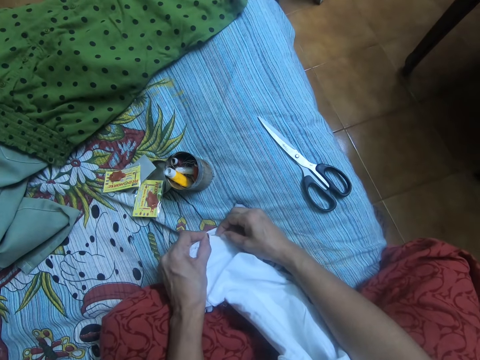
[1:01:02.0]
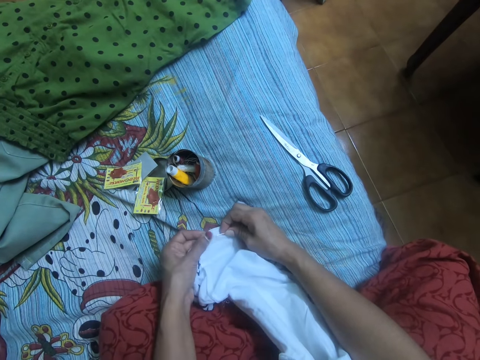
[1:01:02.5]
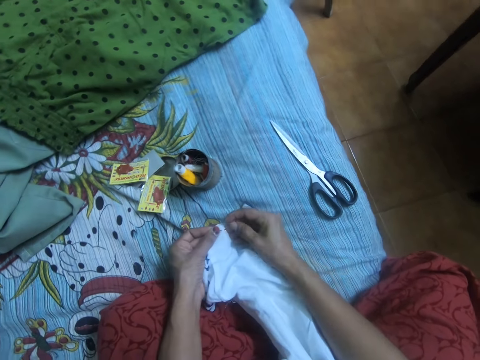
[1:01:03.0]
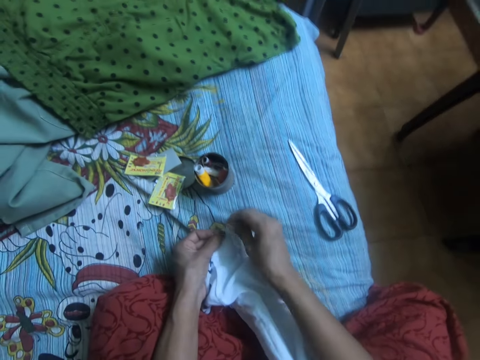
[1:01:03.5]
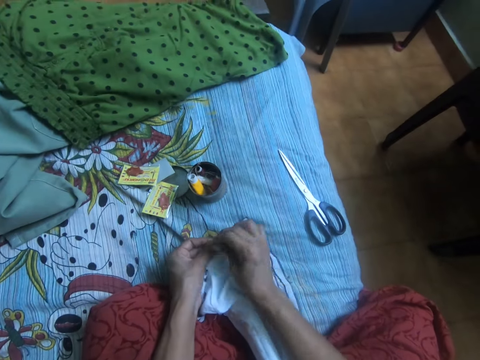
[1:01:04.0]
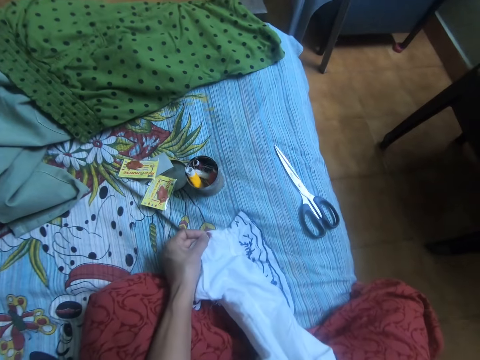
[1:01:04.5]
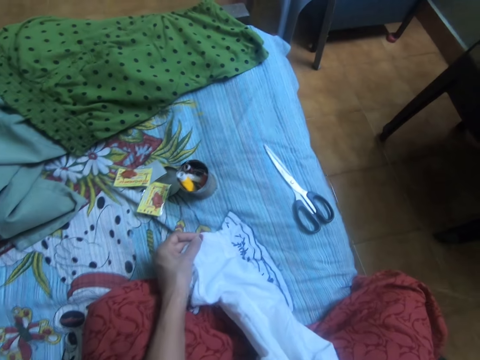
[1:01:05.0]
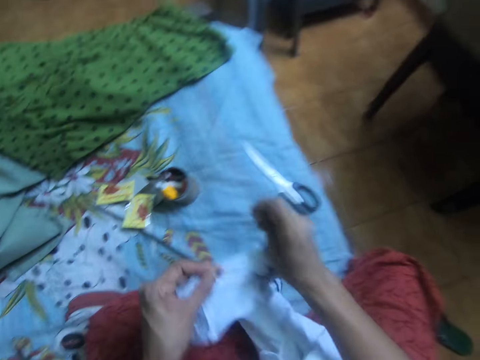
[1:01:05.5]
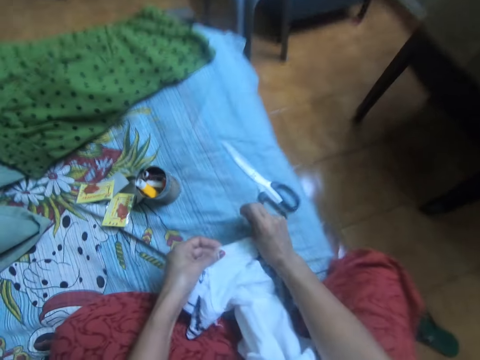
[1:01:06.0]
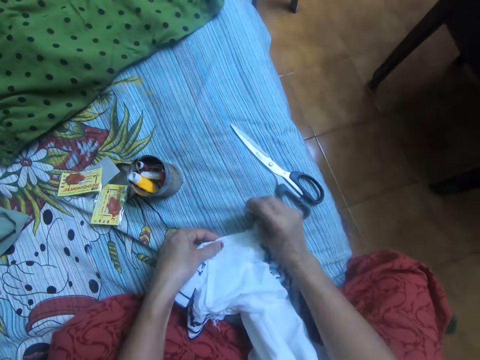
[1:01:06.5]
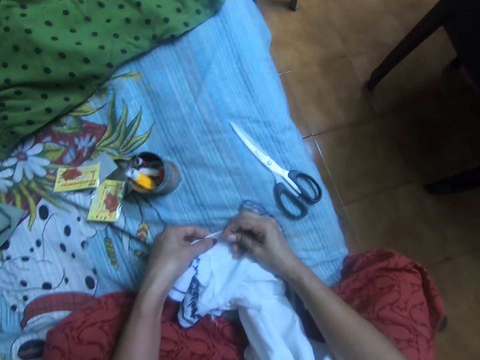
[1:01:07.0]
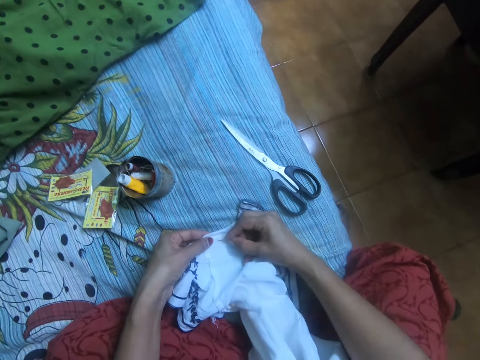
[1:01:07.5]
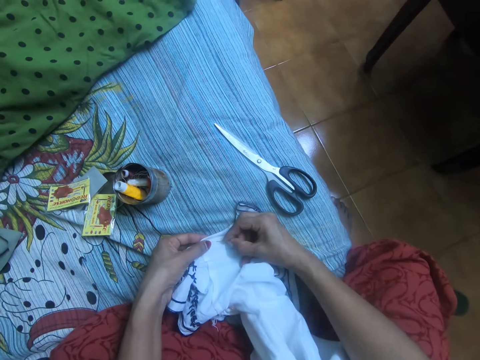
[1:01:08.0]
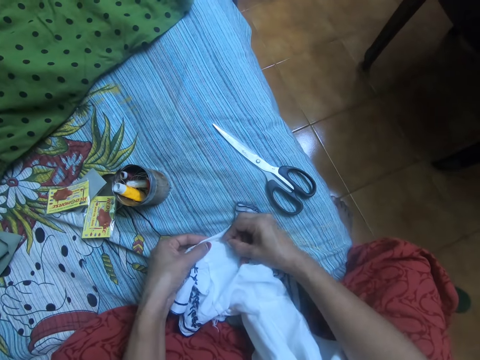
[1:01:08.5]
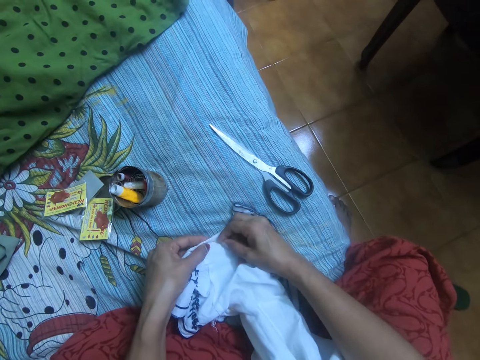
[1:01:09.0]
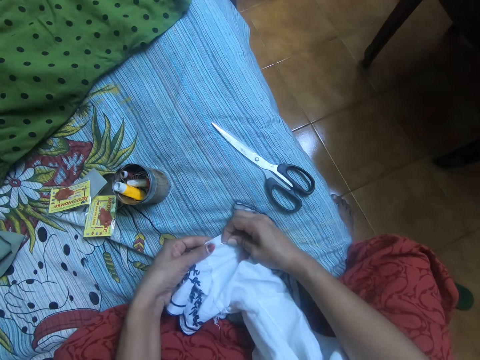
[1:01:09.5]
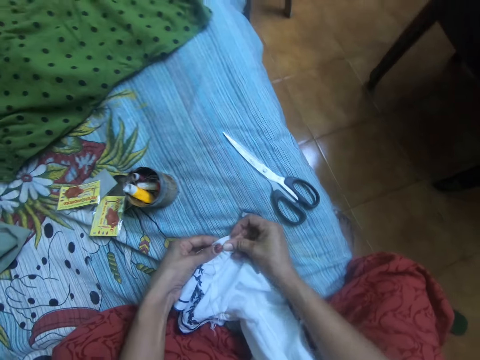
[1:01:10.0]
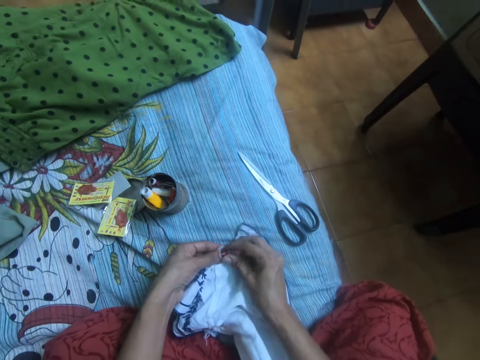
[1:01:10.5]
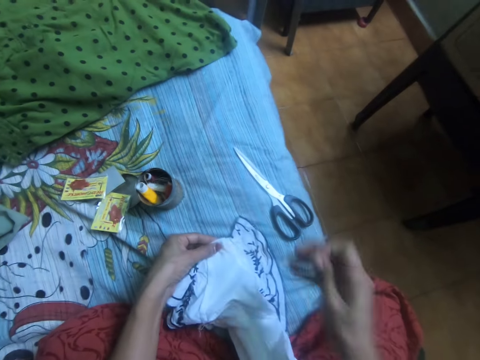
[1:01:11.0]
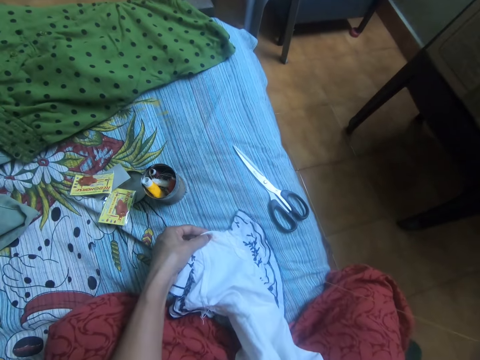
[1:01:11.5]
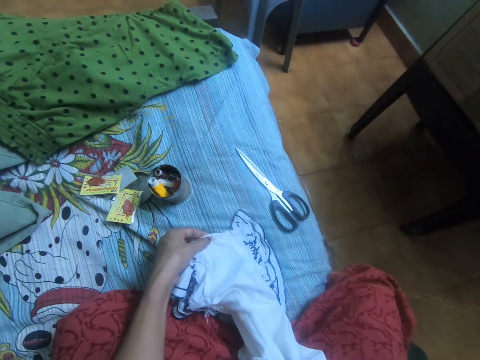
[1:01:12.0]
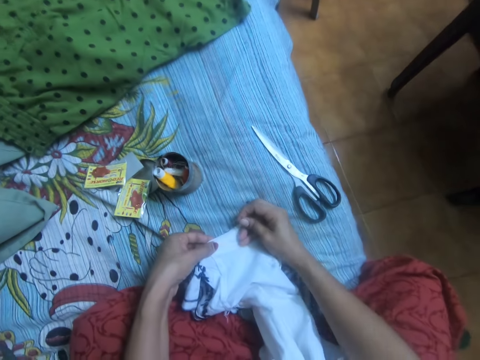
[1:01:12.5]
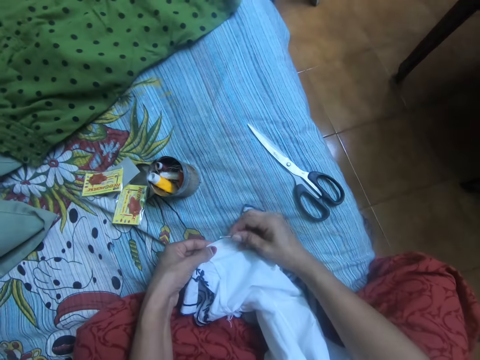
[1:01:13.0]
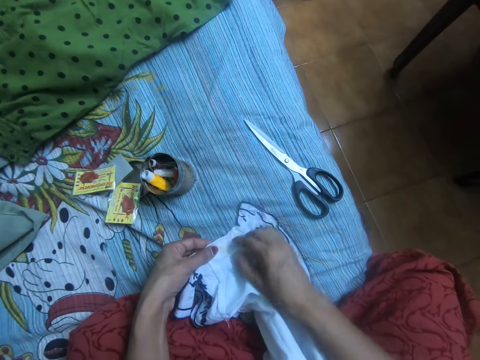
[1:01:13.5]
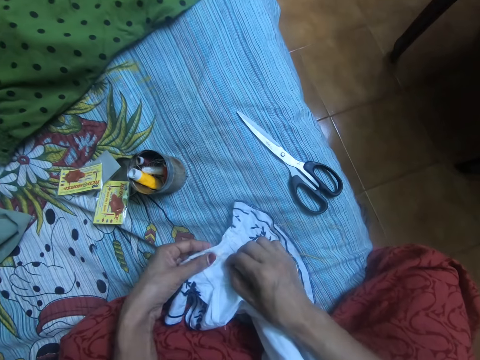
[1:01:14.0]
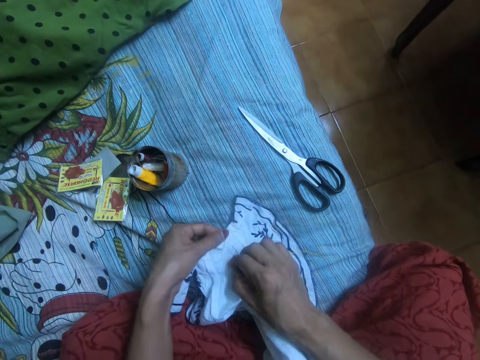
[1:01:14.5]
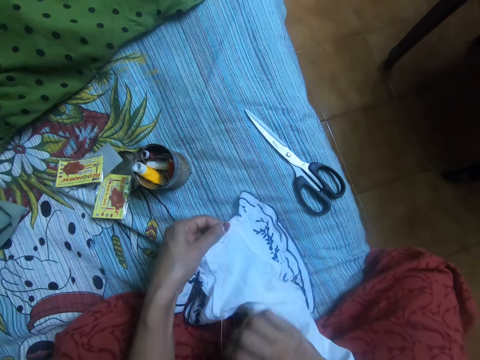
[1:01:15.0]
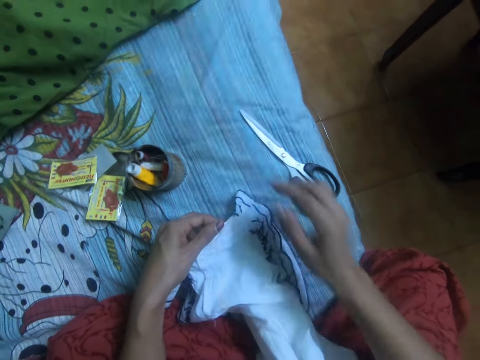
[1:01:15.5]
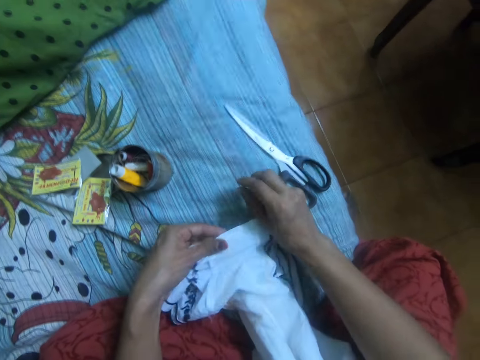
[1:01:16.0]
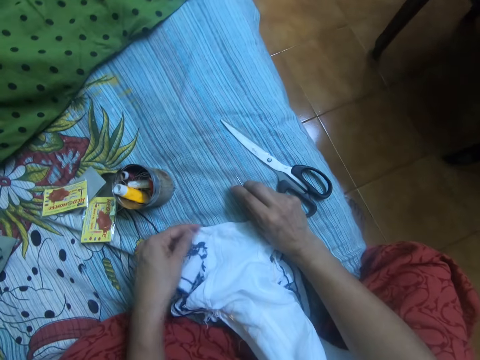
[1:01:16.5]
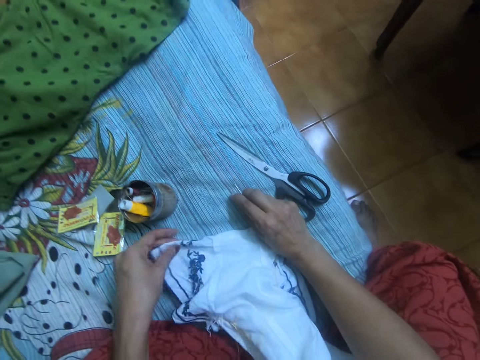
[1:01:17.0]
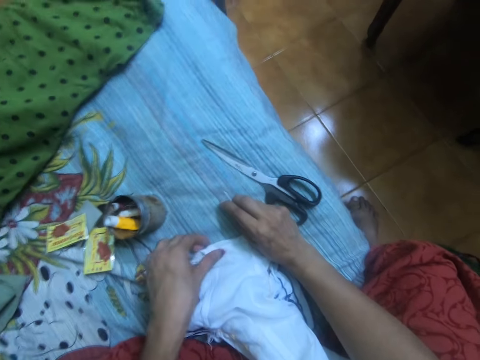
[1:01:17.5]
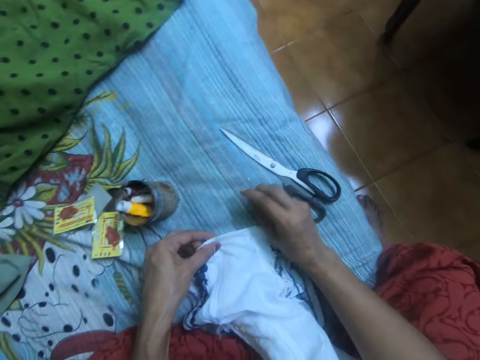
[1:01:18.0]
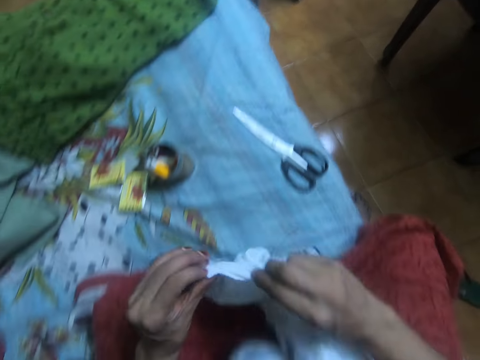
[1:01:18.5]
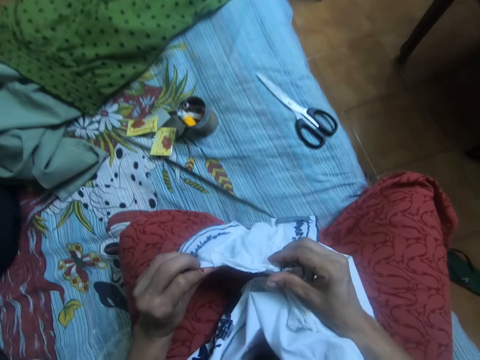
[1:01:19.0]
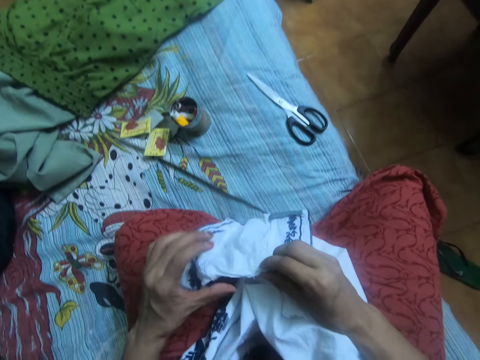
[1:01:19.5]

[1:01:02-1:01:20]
The camera wearer moves the cloth on the bed with both hands. They align the fabric. They sew the cloth with the needle with thread. They align the fabric. They adjust the cloth on the bed with both hands.

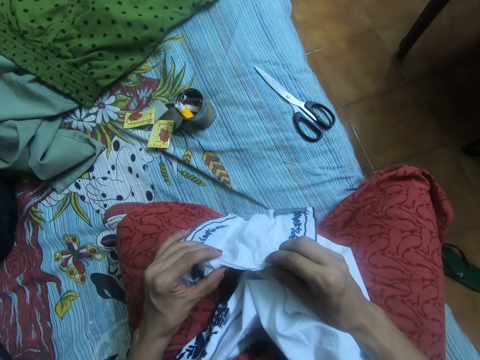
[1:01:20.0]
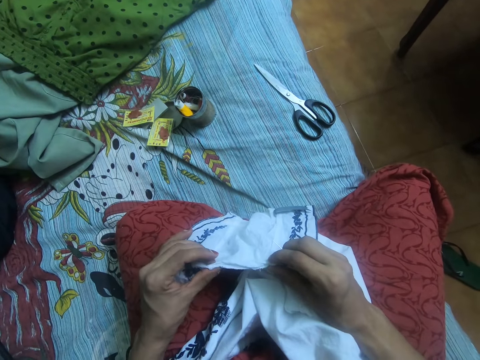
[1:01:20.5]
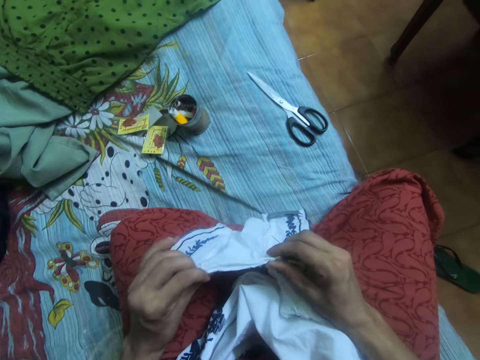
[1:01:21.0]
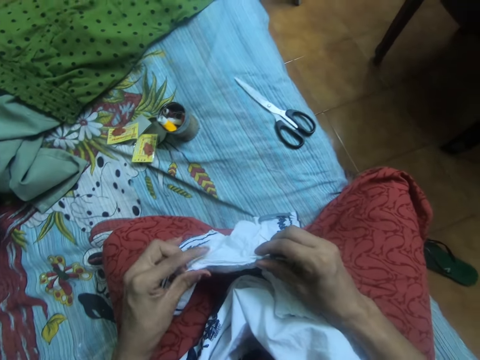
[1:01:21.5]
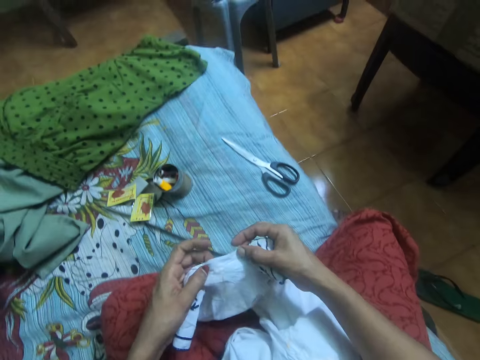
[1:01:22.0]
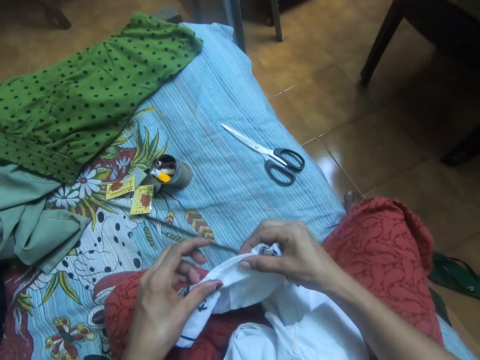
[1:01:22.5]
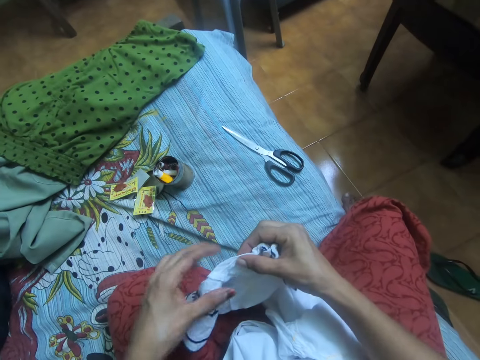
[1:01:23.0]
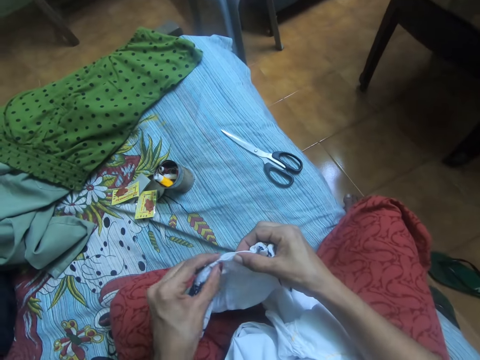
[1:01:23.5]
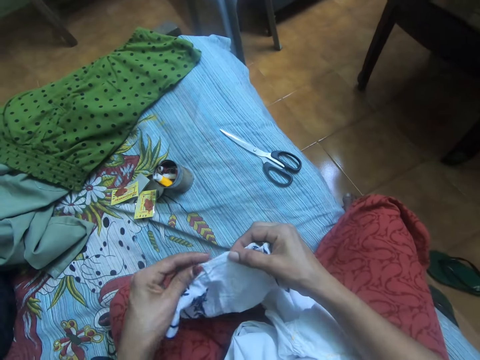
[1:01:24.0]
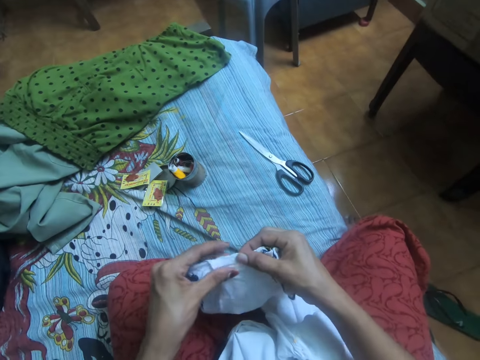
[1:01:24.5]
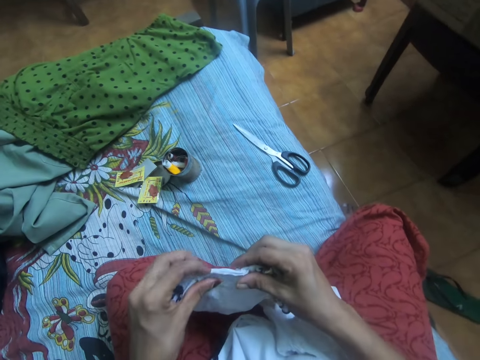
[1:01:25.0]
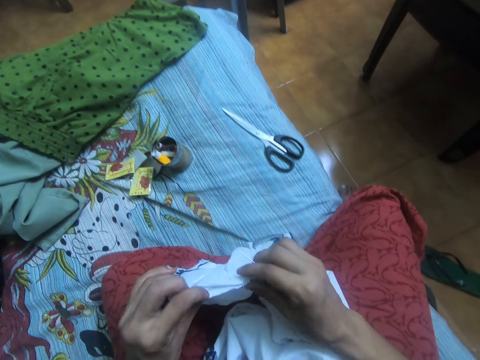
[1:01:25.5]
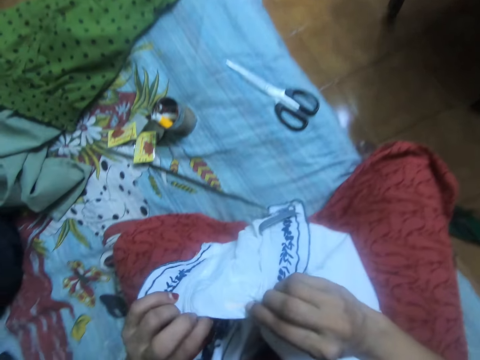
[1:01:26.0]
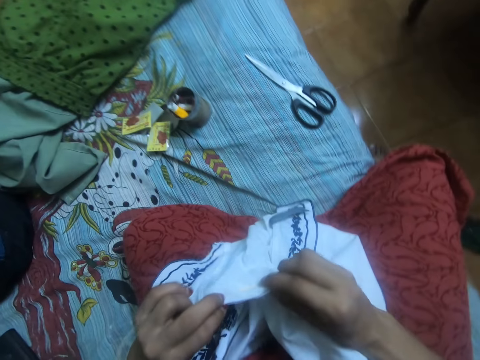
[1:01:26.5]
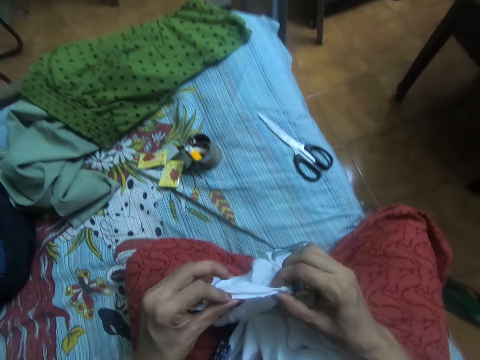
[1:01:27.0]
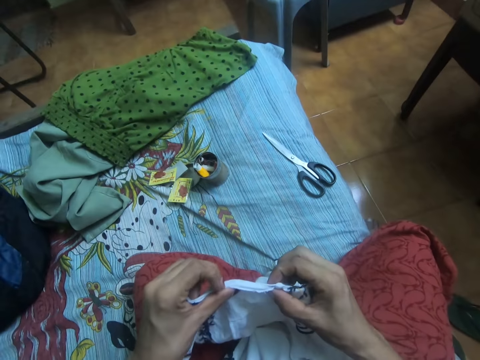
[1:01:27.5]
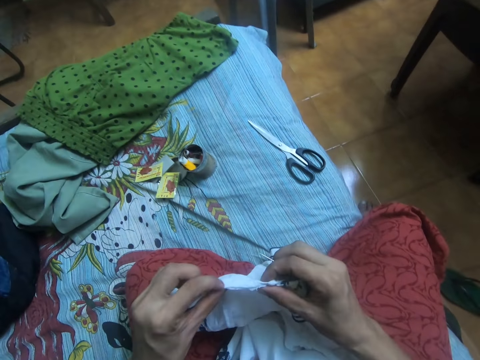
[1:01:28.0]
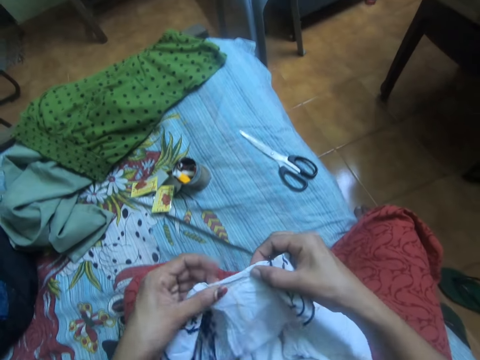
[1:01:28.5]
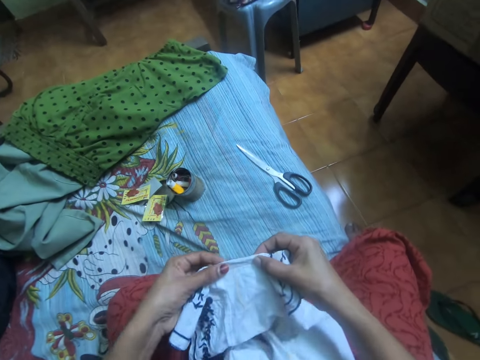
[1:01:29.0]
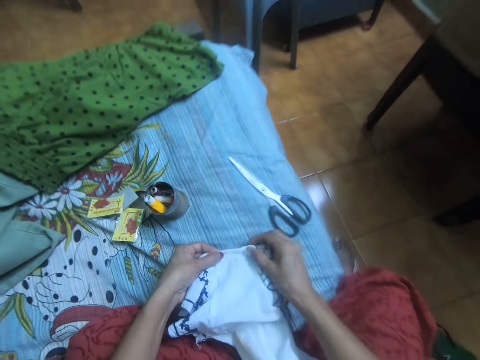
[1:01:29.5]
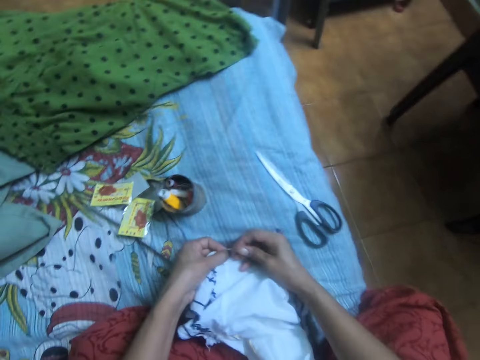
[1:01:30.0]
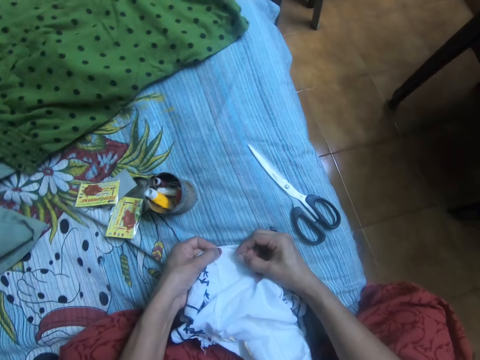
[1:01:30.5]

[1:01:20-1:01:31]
The camera wearer places the cloth on the bed with both hands.
